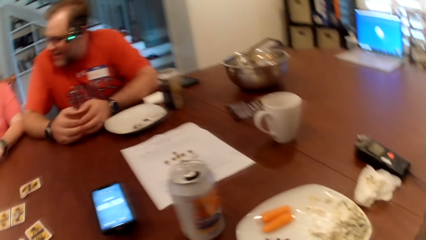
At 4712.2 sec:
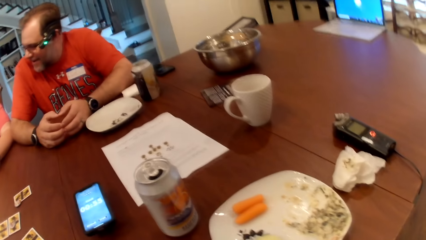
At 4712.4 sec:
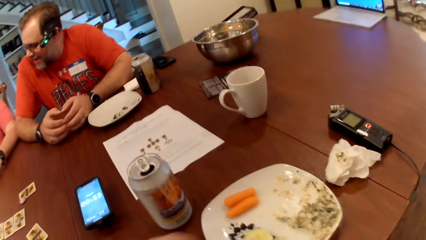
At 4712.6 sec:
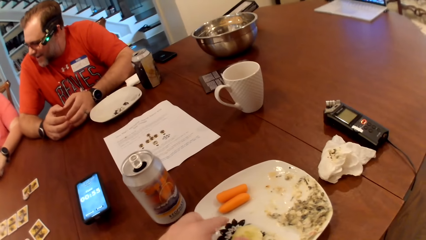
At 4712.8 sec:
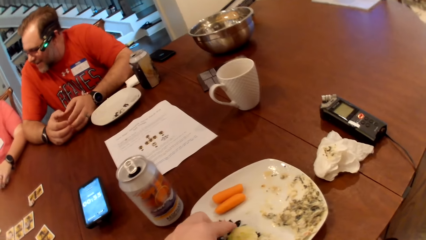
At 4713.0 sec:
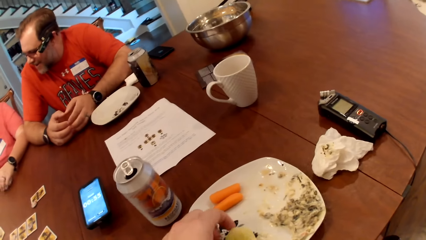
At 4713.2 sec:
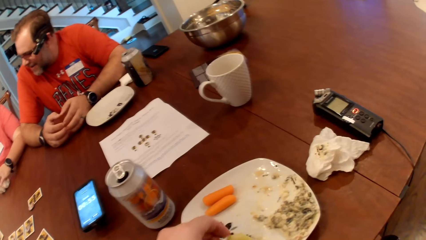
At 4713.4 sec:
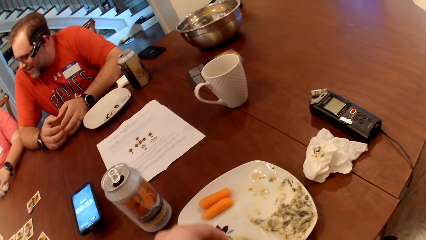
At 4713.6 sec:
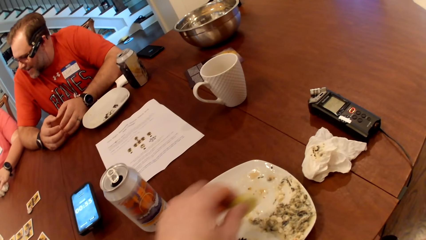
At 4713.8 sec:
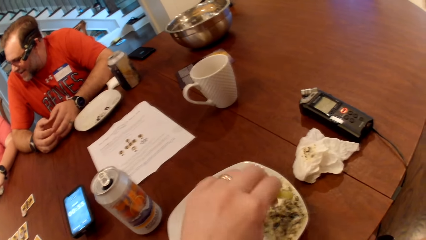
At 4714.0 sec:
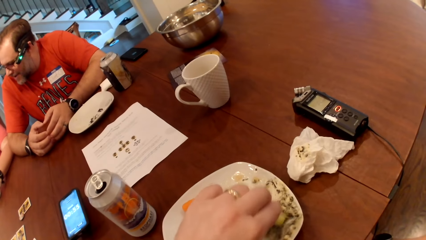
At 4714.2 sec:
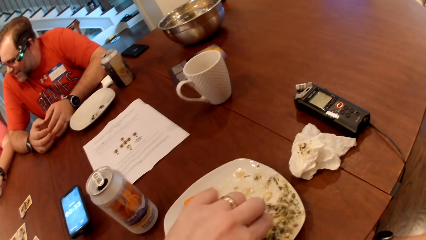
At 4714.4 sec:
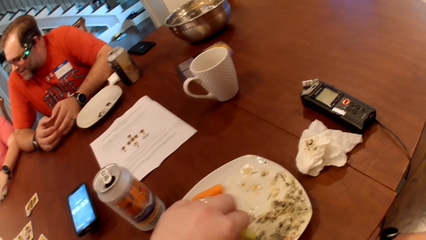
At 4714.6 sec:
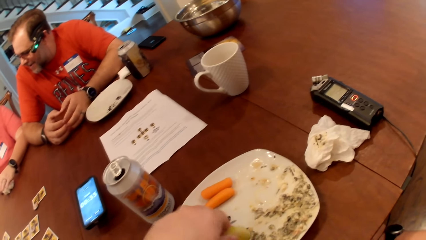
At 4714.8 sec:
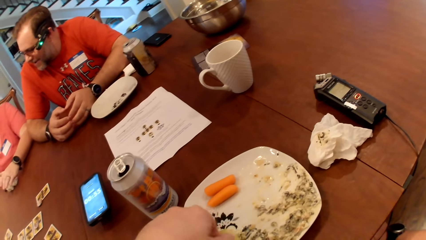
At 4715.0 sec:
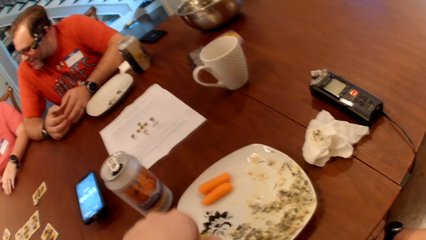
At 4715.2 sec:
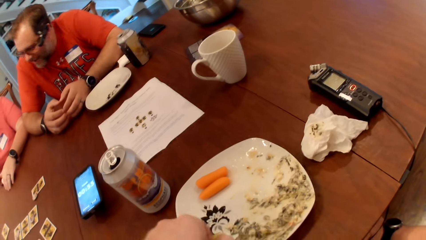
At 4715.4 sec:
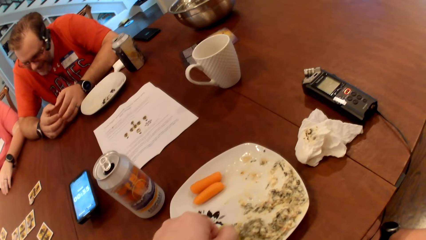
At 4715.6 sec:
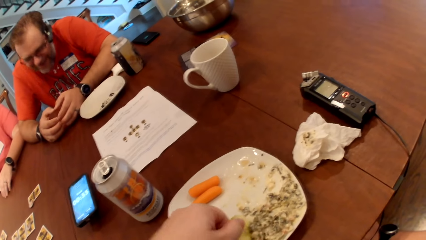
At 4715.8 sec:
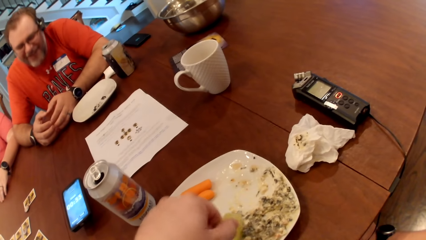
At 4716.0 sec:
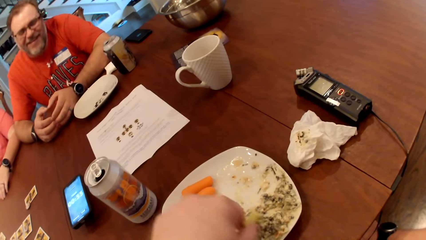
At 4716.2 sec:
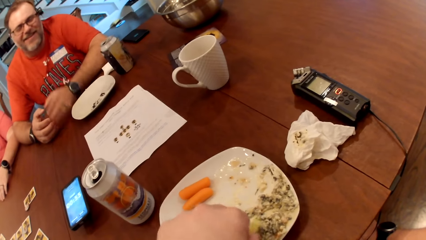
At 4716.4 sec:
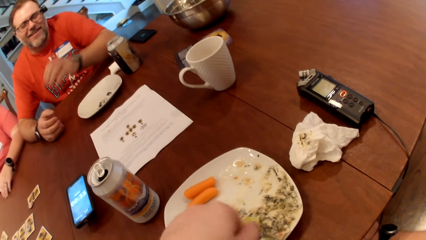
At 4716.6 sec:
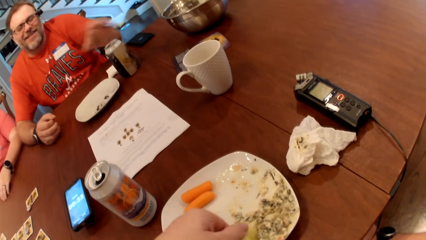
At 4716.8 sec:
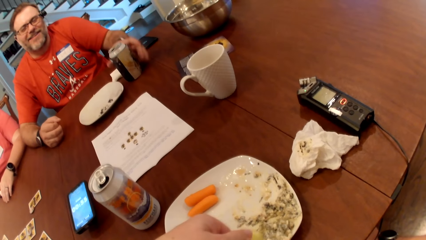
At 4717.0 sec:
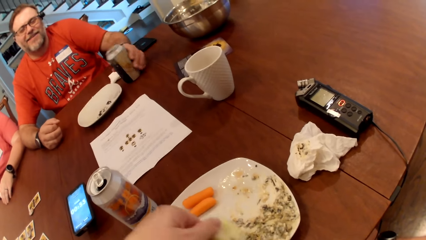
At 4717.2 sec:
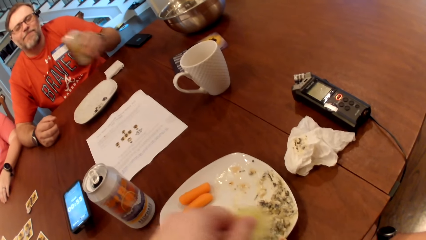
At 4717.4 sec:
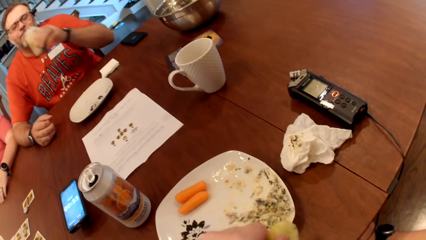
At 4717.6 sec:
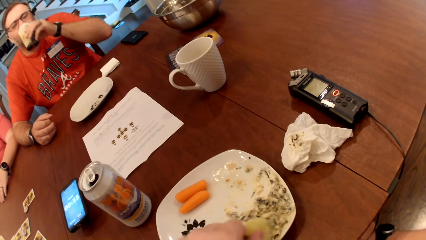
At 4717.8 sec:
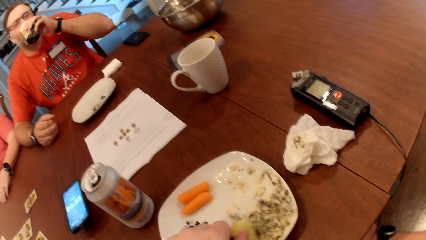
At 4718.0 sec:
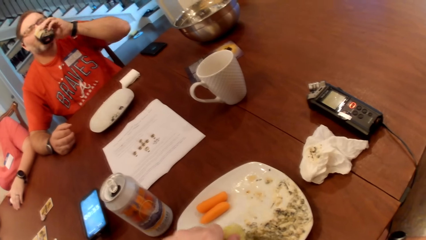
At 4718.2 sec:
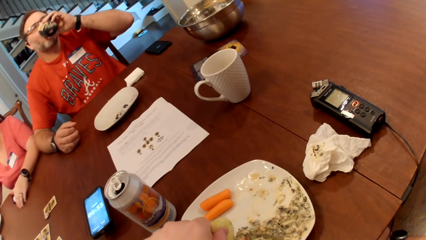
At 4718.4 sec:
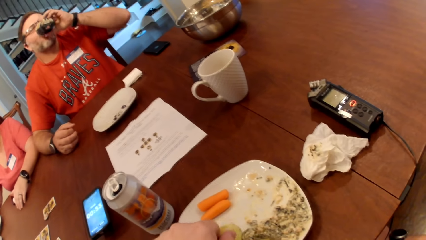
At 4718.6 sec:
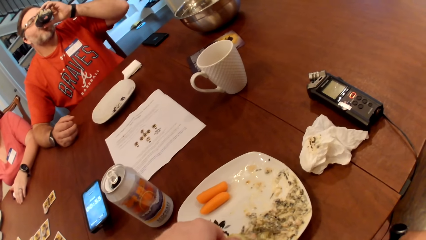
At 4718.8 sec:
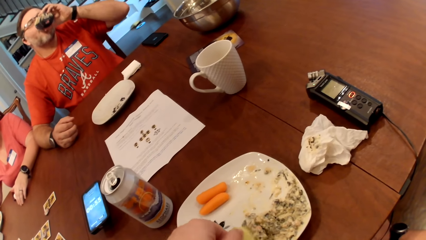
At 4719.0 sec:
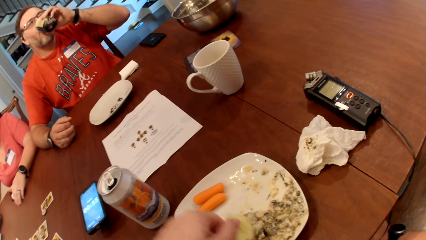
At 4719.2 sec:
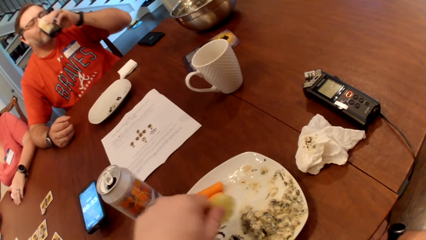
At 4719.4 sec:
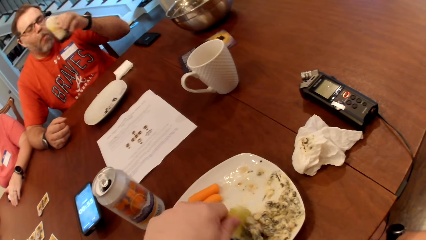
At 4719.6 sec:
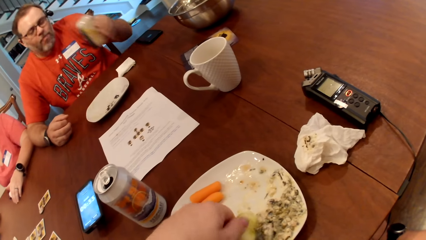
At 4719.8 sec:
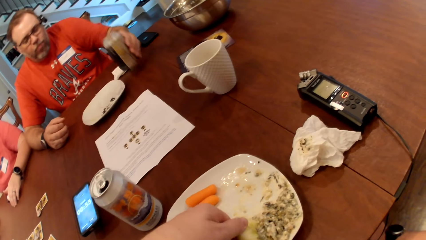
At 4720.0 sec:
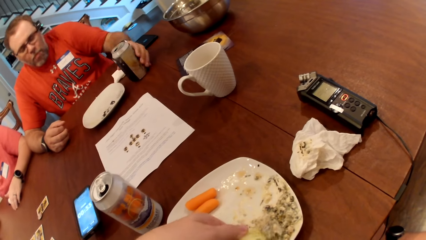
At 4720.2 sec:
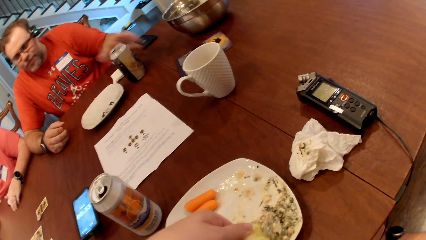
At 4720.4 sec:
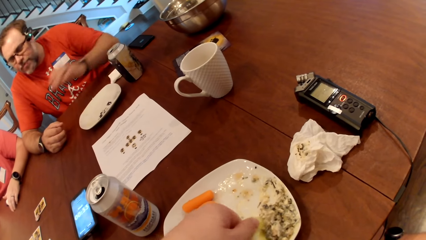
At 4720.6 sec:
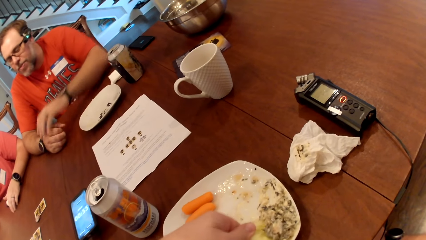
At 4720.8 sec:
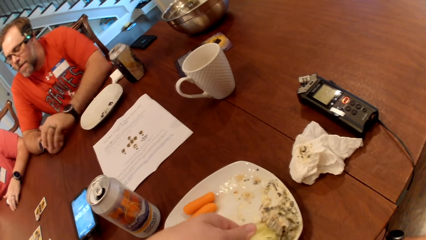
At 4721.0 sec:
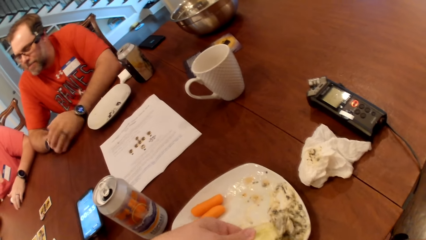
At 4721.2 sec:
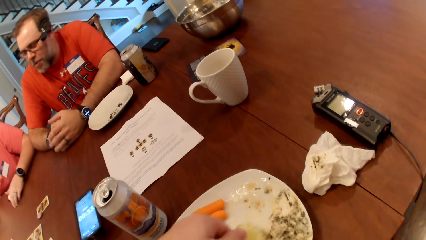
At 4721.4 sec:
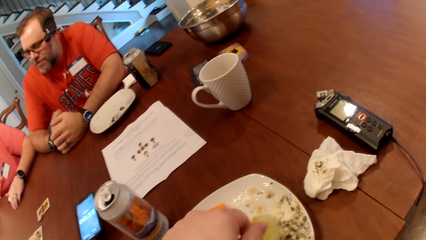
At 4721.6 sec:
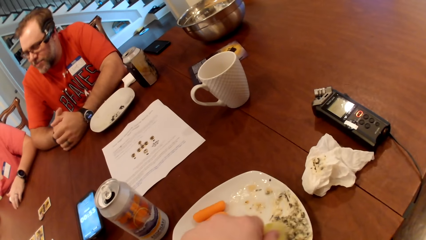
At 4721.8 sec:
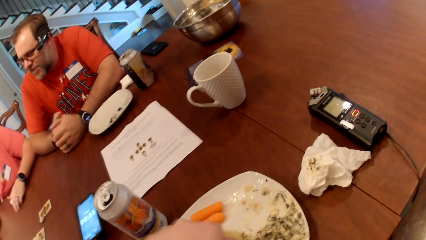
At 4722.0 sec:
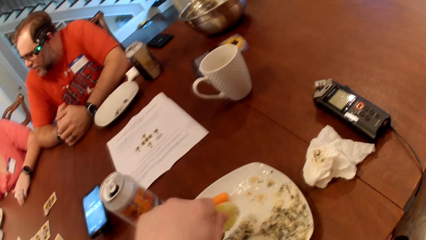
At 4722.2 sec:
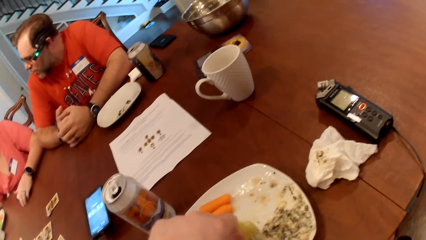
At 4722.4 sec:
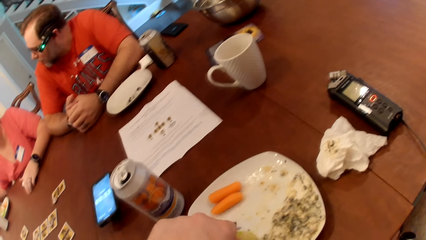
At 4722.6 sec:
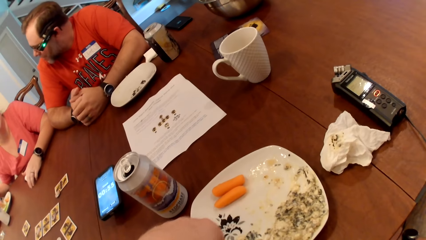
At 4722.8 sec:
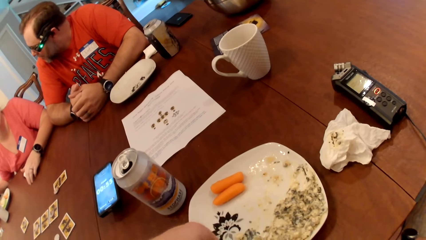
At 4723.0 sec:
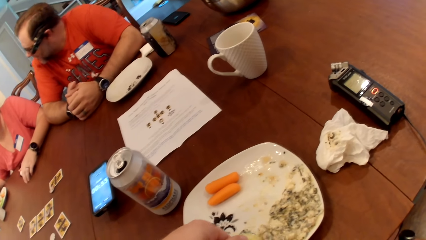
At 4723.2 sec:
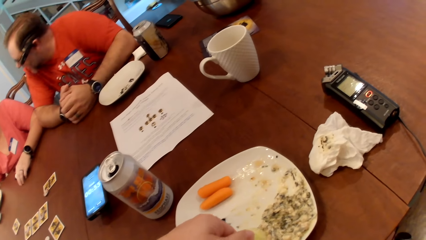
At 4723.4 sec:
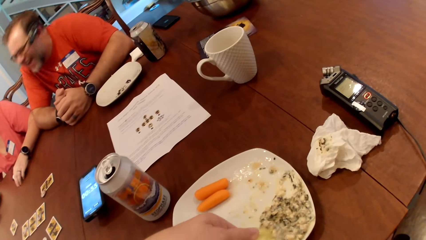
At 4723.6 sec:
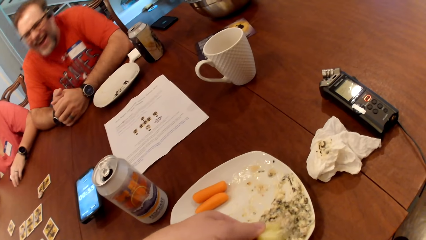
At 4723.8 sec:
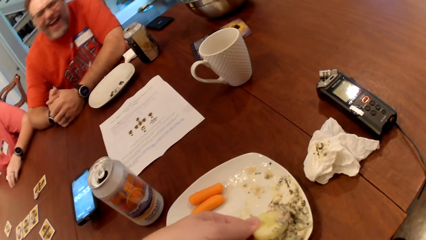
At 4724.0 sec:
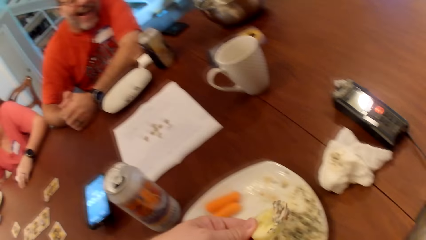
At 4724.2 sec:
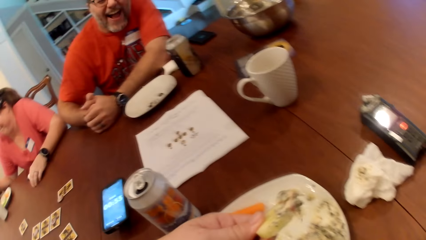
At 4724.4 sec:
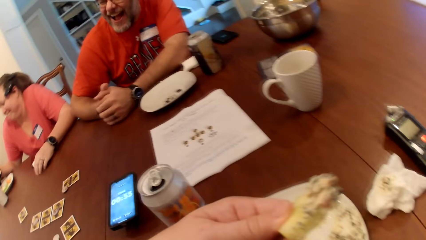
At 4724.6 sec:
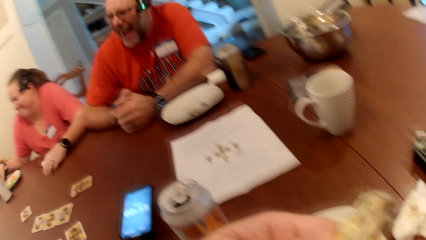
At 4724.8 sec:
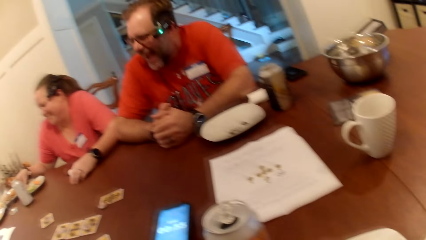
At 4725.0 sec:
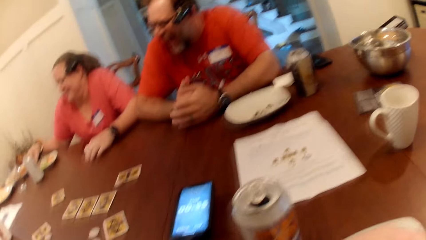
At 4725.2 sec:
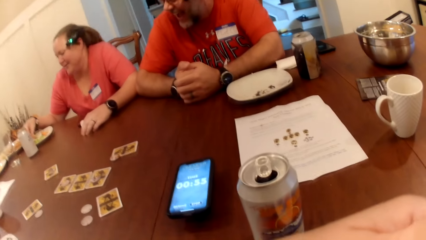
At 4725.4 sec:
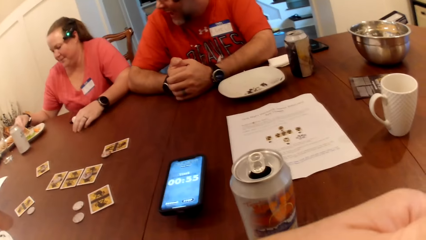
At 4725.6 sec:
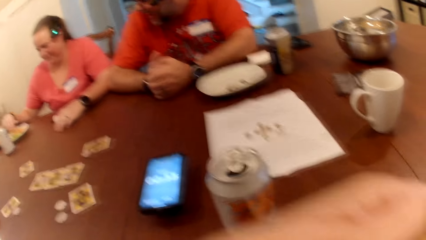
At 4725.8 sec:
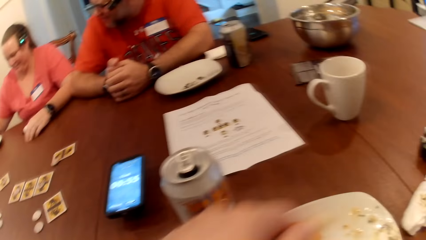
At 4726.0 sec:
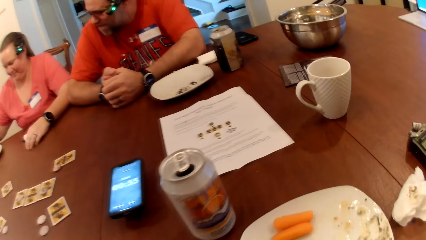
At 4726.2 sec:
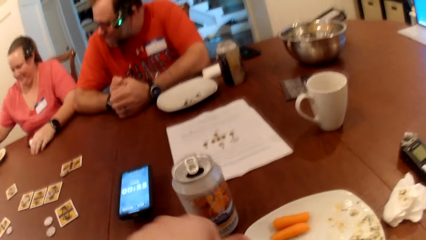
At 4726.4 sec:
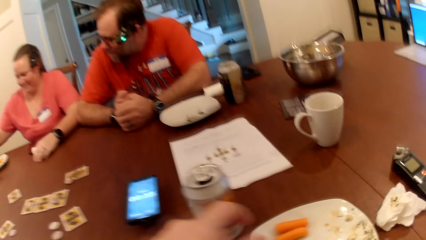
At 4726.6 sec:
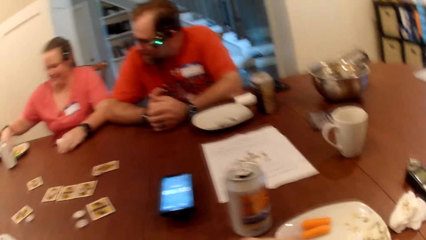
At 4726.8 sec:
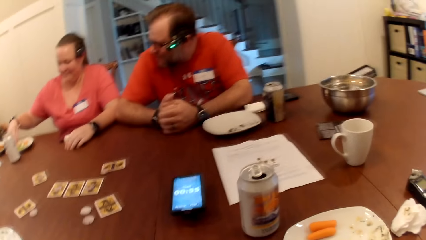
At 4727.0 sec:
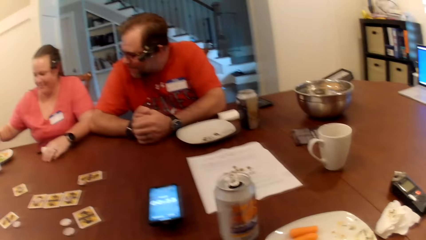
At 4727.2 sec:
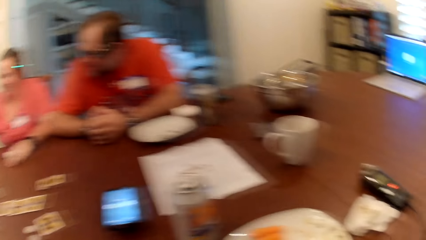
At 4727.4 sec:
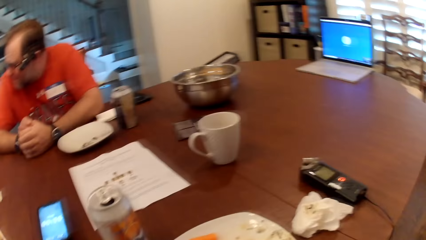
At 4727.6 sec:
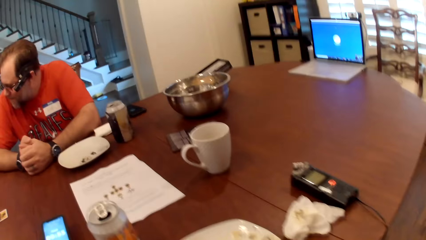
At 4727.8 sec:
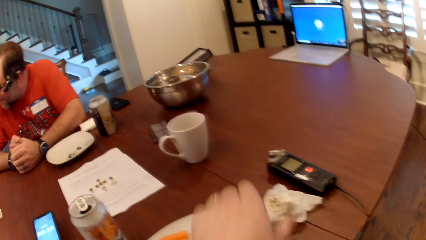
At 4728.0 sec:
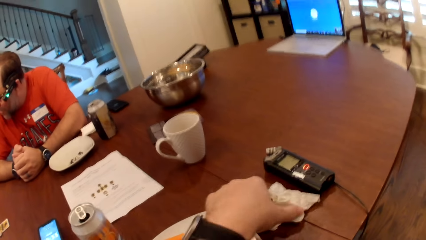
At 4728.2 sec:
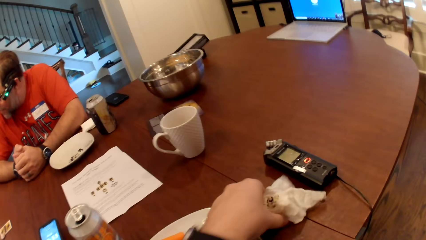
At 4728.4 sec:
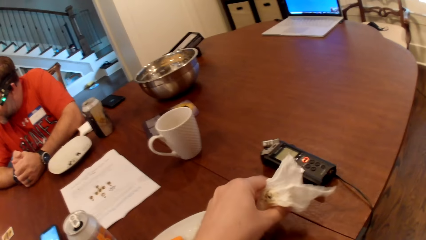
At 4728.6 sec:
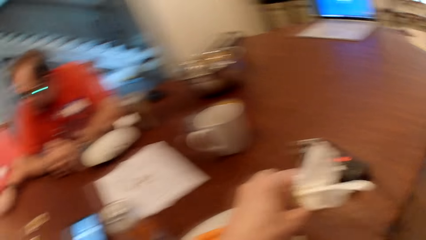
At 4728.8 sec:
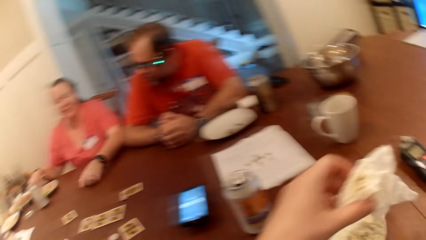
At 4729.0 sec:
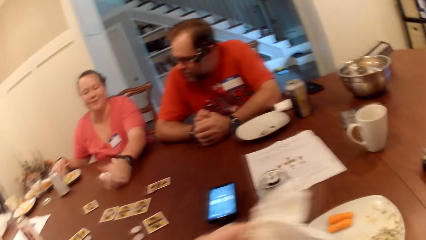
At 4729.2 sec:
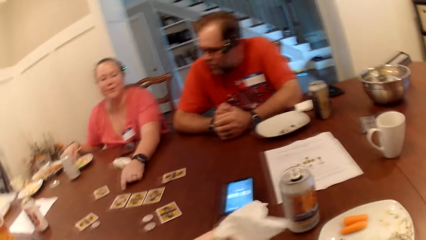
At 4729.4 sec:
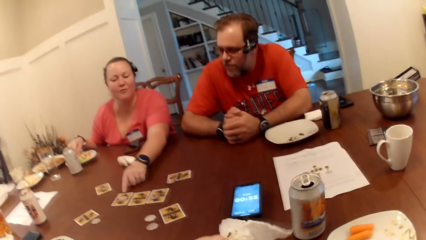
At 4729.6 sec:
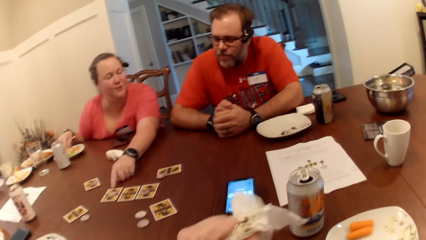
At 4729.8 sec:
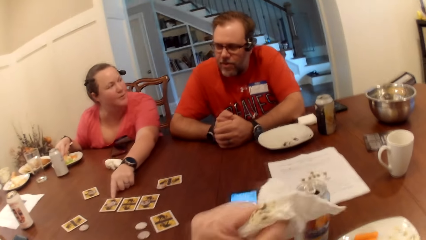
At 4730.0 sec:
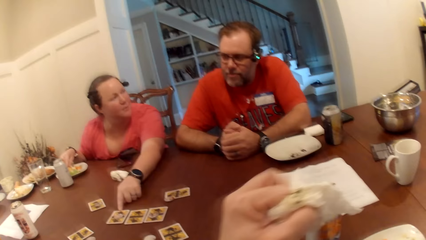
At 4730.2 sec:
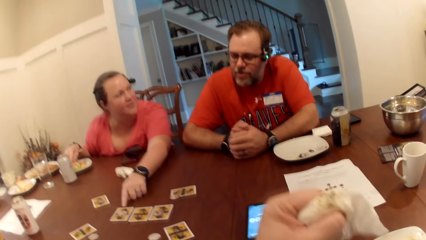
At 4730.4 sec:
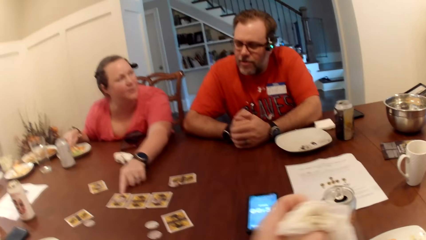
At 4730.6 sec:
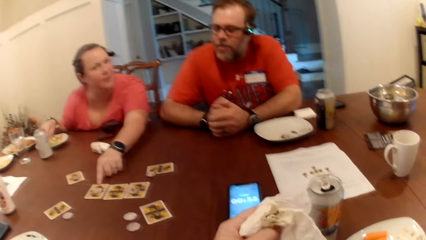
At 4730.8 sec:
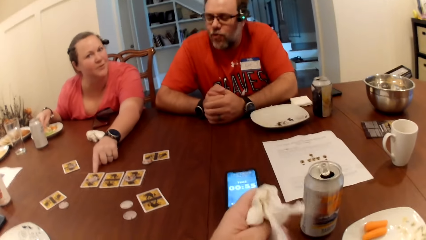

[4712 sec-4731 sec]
The camera wearer picks up a chip from the plate with his left hand. He scoops sauce in the plate on the table with the chip in his left hand. The man picks up a can of beer with his left hand, drinks from the can of beer in his left hand, and drops the can of beer on the table with his left hand. The camera wearer eats the chip in his left hand. The woman dips a carrot chip into the sauce with her right hand. The camera wearer picks up a tissue with his left hand from the table. The woman points to the card on the table with her left hand. The camera wearer cleans his left hand with the tissue.
